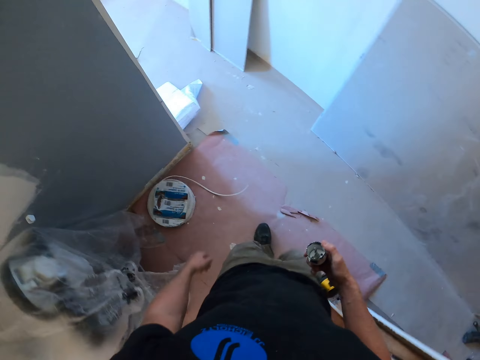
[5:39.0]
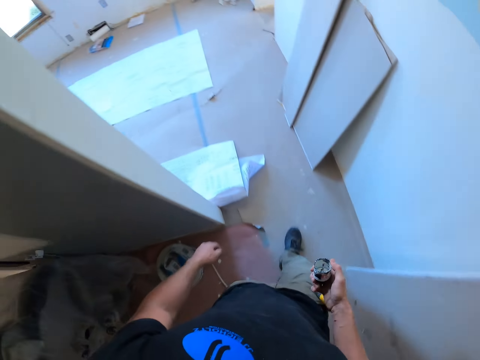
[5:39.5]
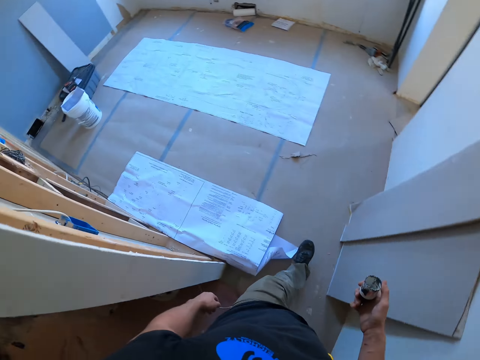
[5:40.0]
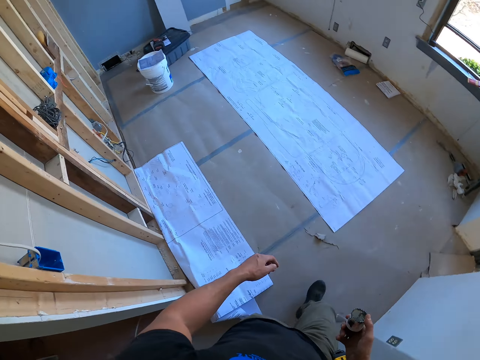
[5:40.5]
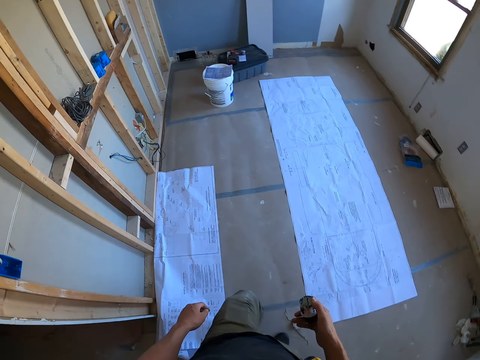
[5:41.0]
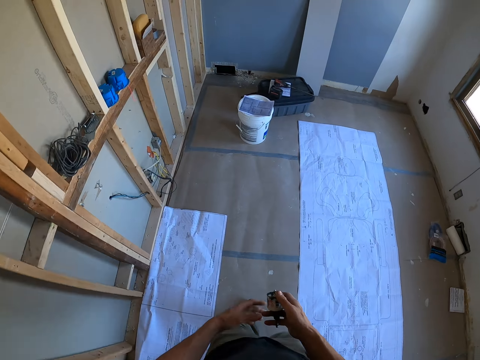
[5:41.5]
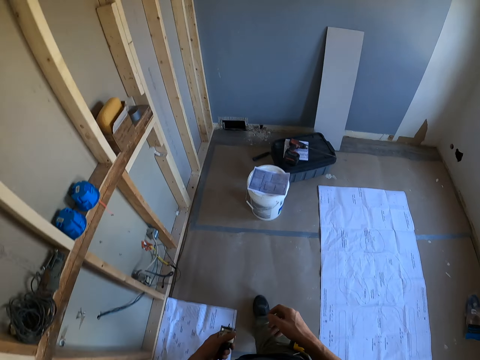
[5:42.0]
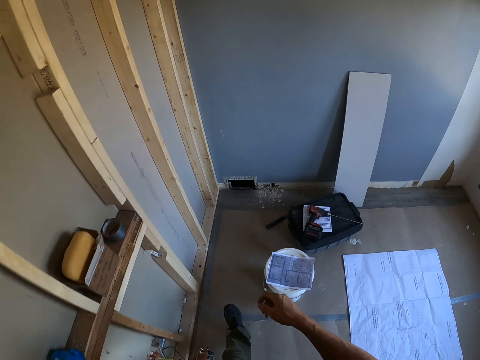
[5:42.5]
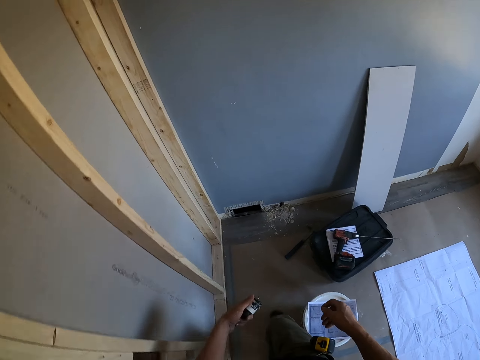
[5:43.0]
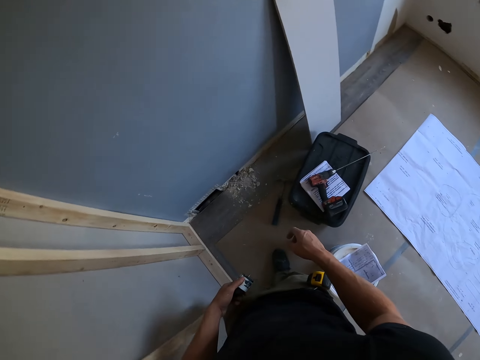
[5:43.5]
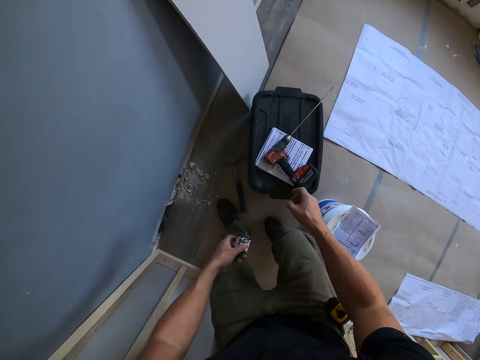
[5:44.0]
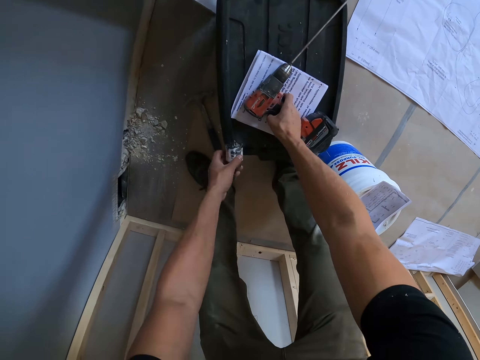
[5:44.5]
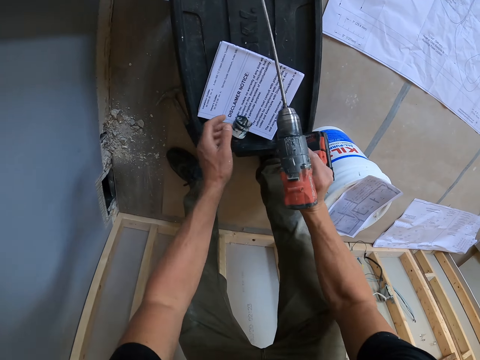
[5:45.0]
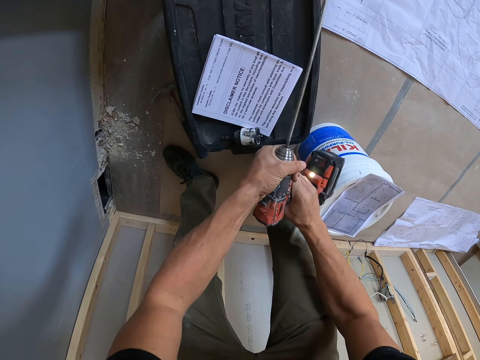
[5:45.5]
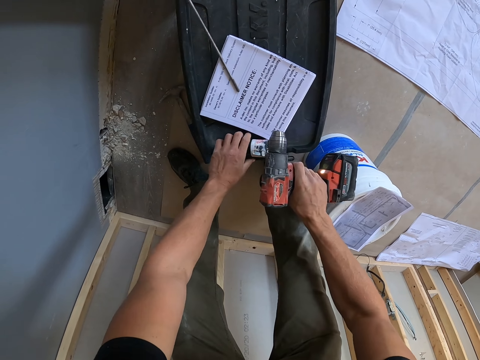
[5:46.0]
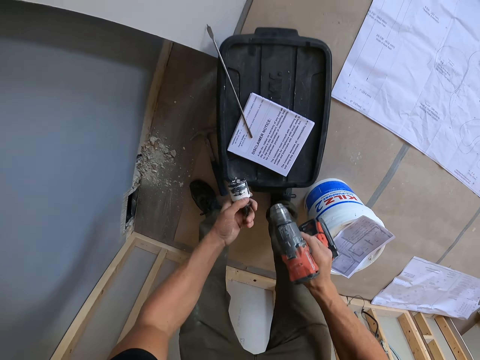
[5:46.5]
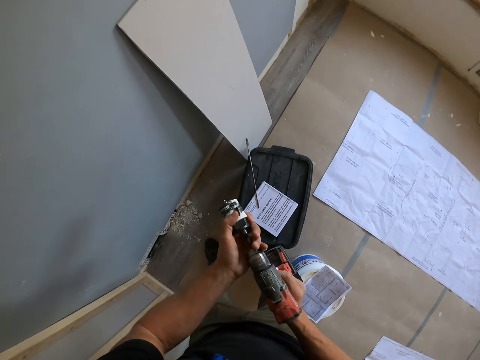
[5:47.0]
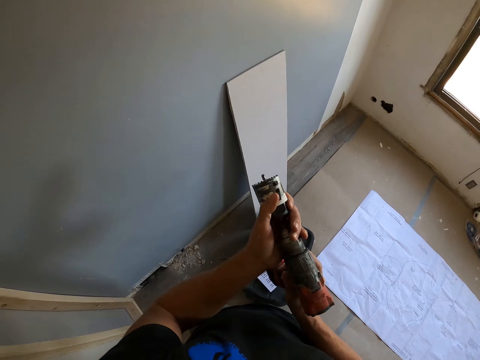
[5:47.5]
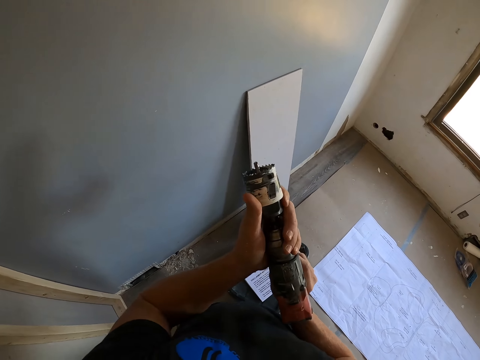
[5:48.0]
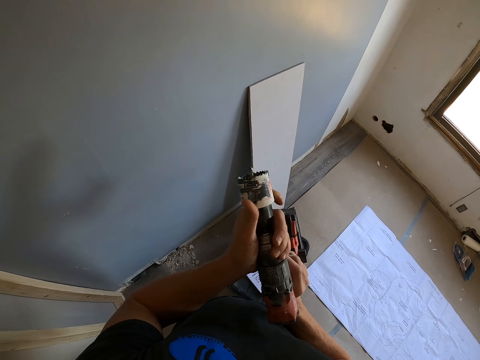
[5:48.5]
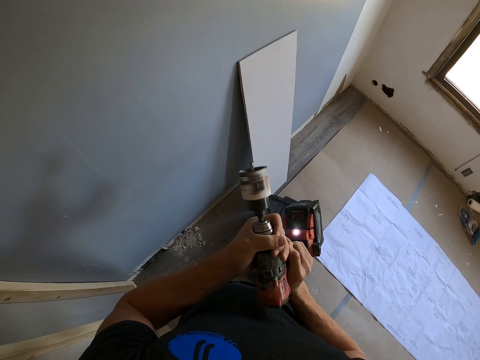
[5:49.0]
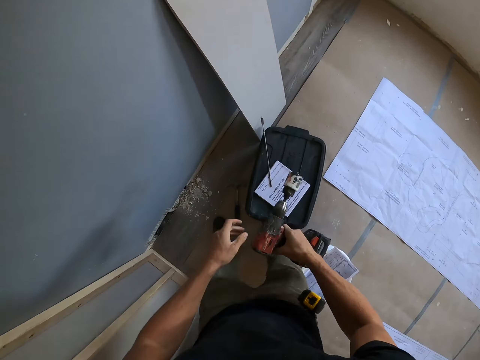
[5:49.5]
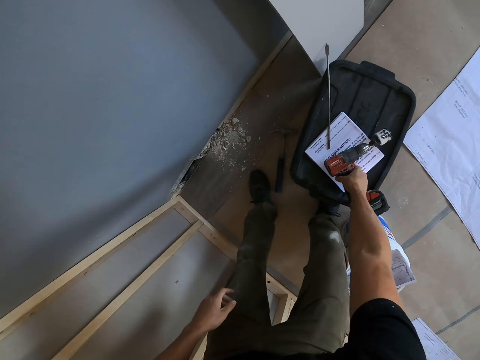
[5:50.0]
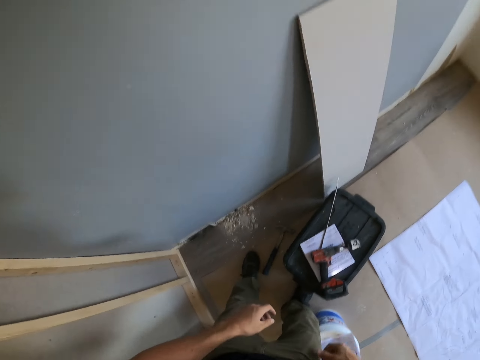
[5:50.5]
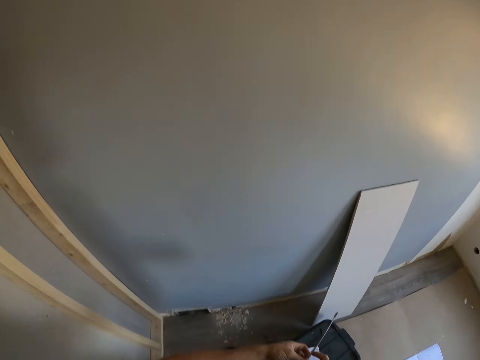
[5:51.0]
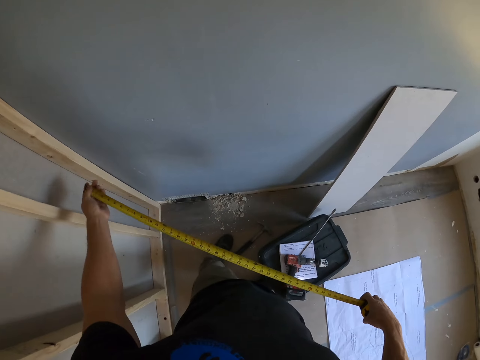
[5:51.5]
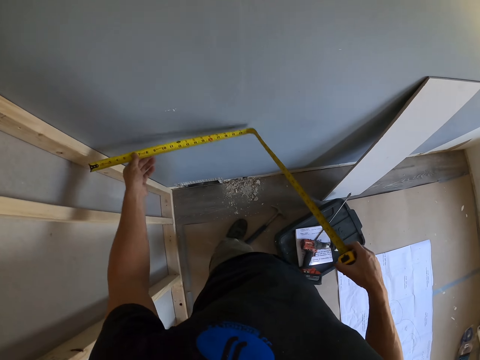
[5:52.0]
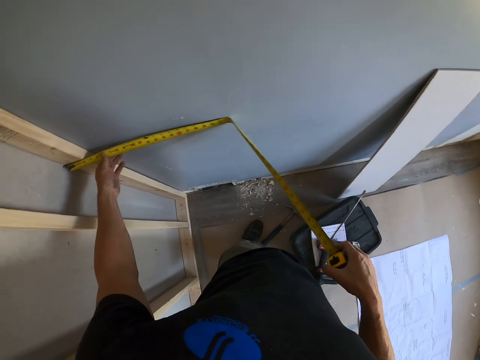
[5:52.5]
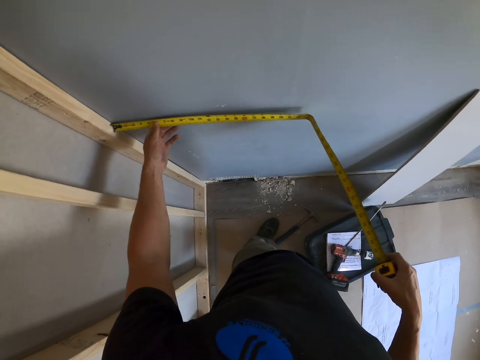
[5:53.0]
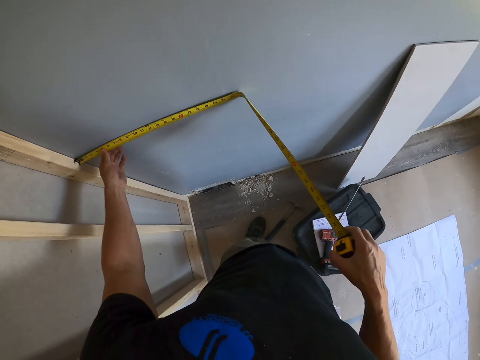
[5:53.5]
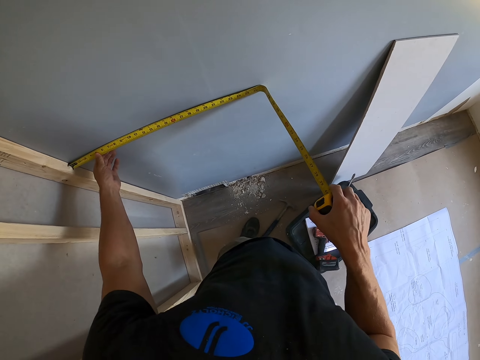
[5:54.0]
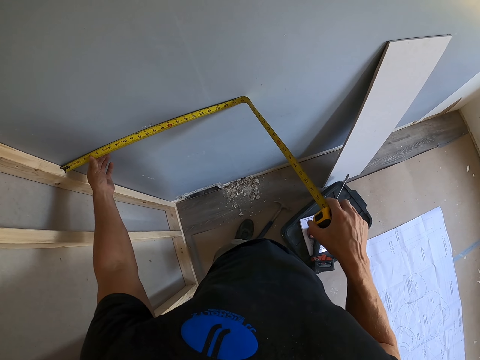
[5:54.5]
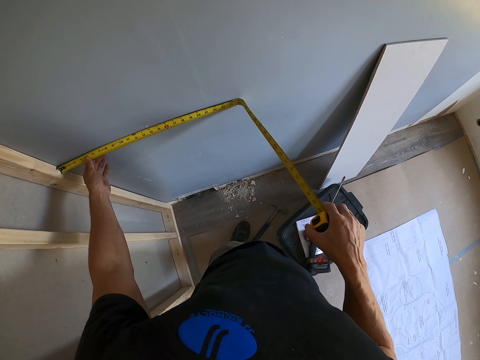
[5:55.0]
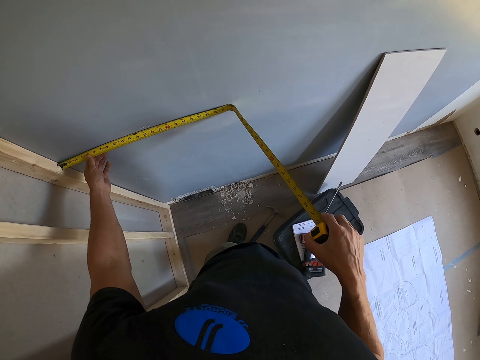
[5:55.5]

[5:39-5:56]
The camera wearer turns left. They walk forward. They turn left. They walk forward. They turn right. They throw something on the cover box. They place the drill chuck on a bag. They pick up a hand drill from the bag. They remove a steel drill bit from the hand drill. They pick up a drill chuck from the bag. They fix the drill chuck on the hand drill. They place the hand drill on the bag or the cover box. They pull a tape measure from the case. They measure the wall with the tape measure.

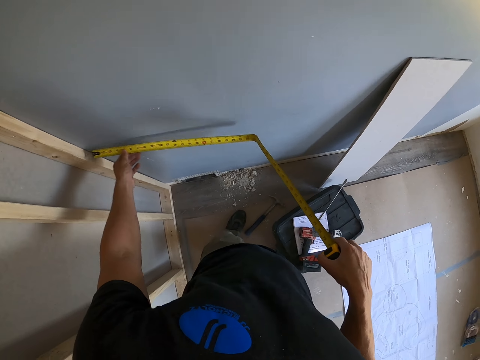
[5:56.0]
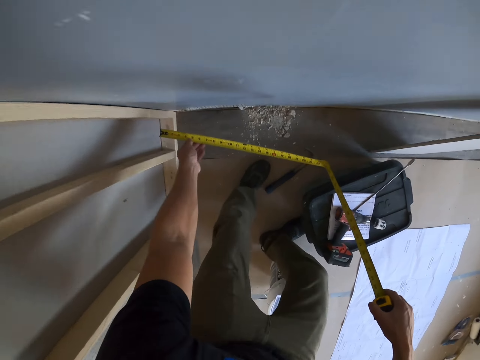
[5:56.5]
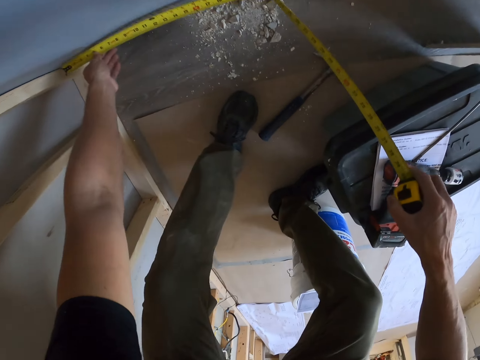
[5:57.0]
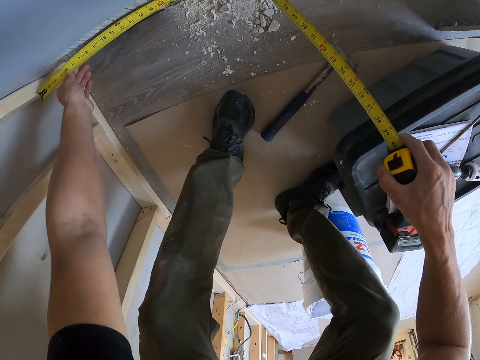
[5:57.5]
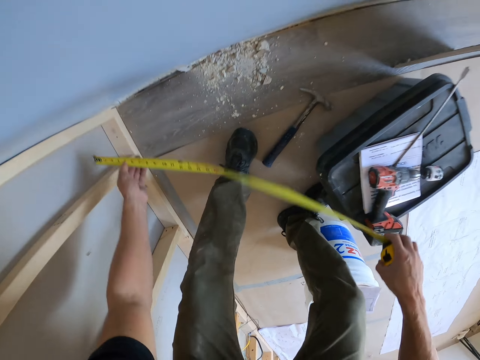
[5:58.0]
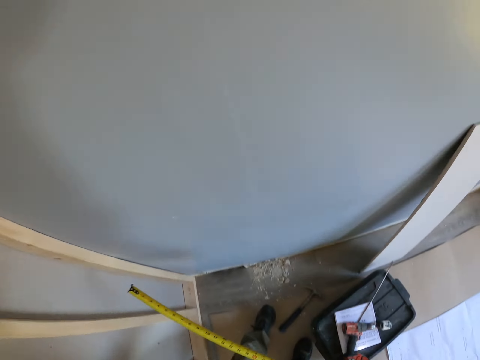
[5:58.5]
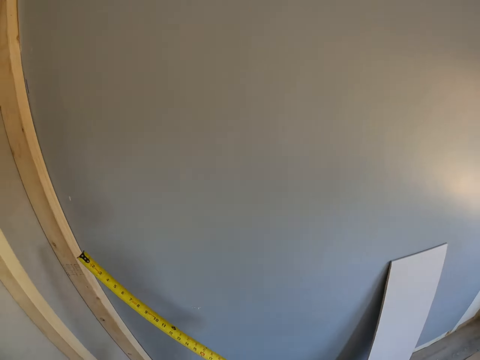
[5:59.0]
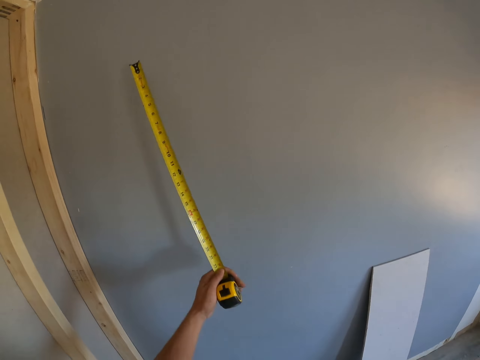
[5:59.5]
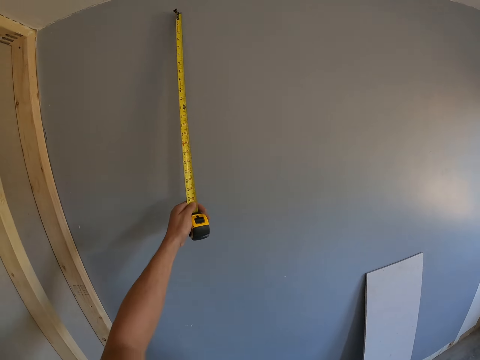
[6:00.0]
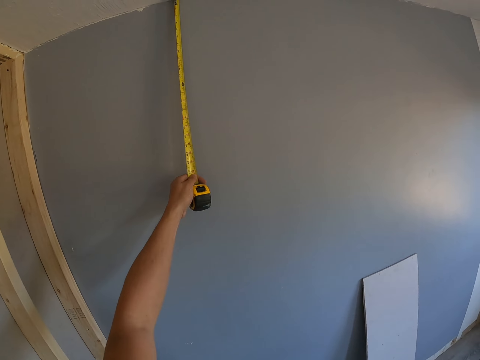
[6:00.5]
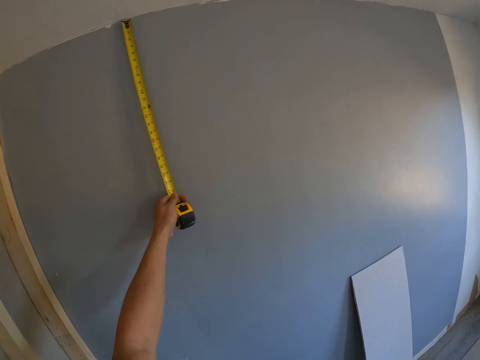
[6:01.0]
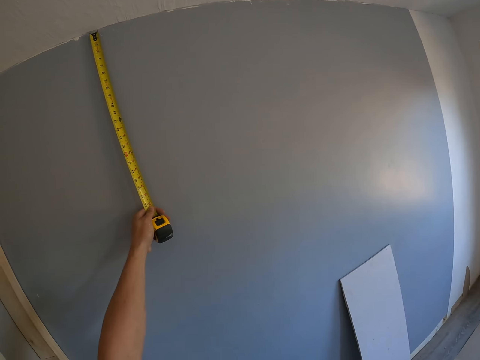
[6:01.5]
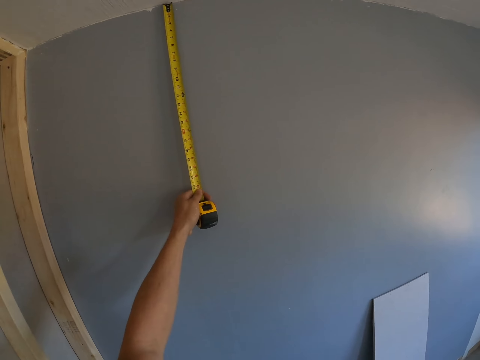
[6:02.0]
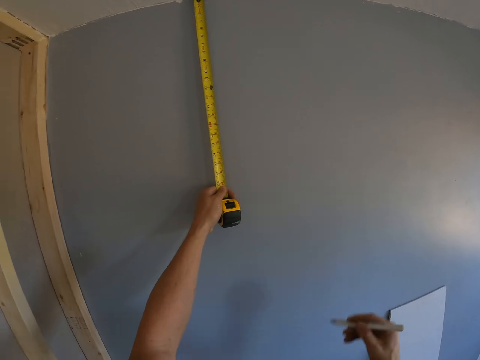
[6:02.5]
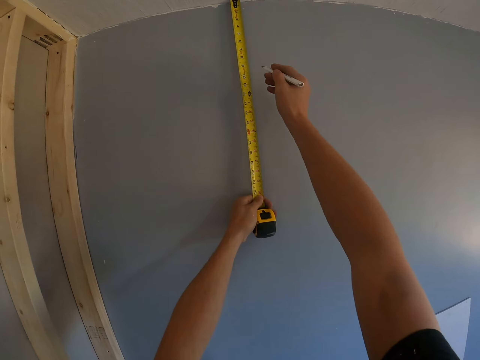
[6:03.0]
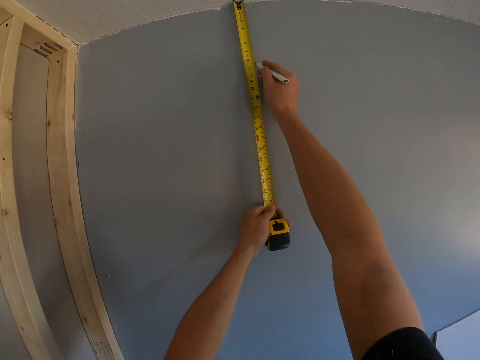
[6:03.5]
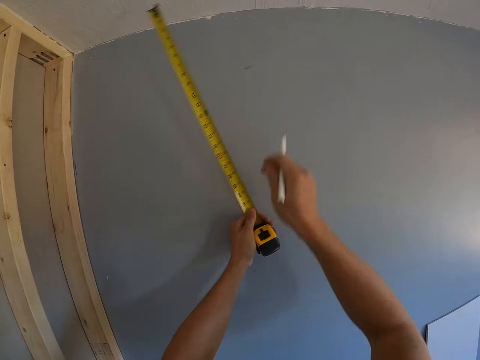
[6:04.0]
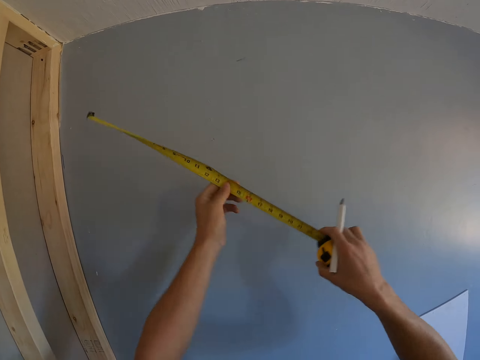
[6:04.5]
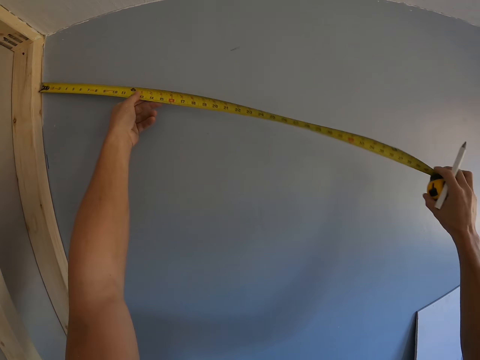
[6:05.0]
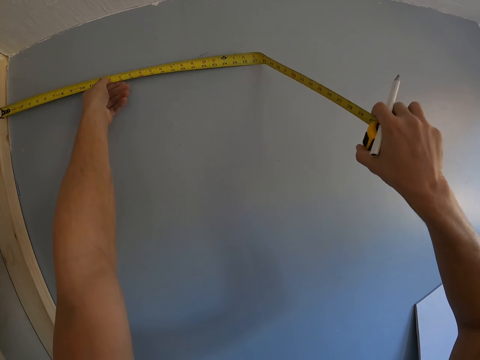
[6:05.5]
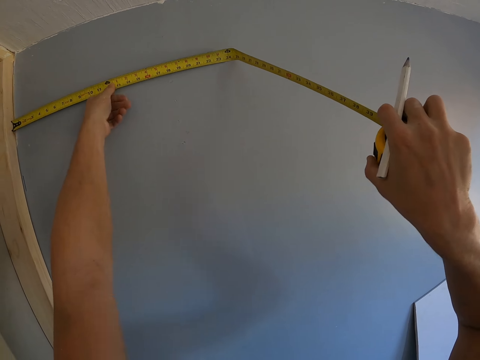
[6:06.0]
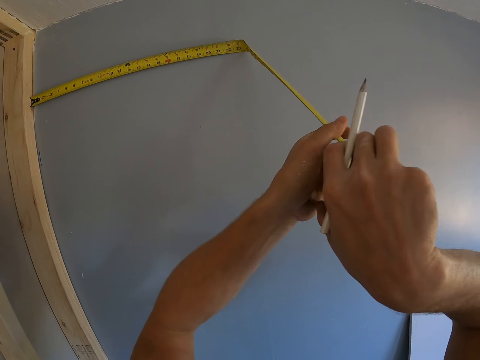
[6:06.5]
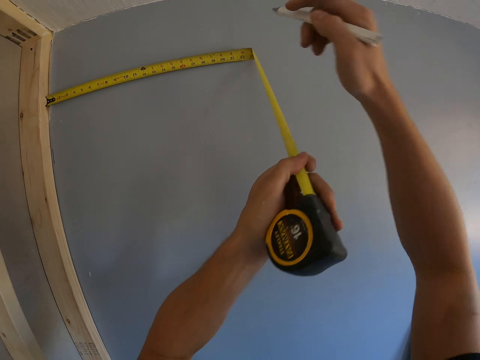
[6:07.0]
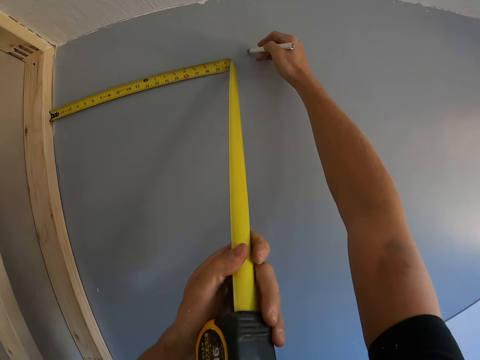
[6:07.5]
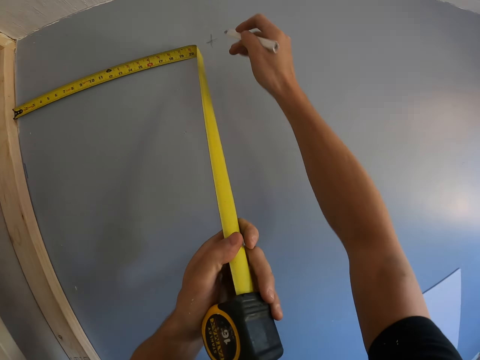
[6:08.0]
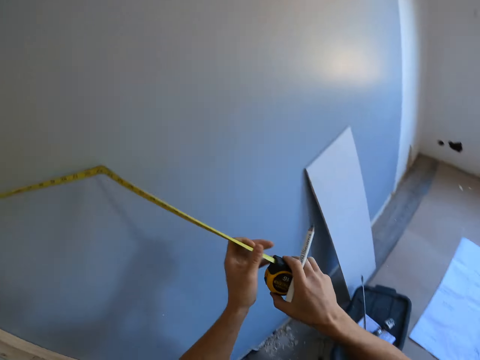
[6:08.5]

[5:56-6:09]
The camera wearer measures on the wall. They measure on the wall again. They mark the wall with a marker pen. They measure the wall with the tape measure. They mark the wall with the marker pen.
